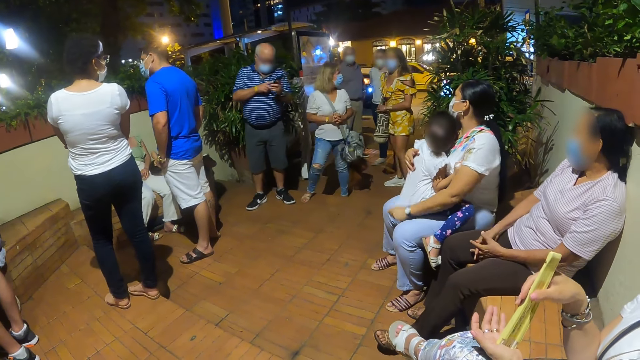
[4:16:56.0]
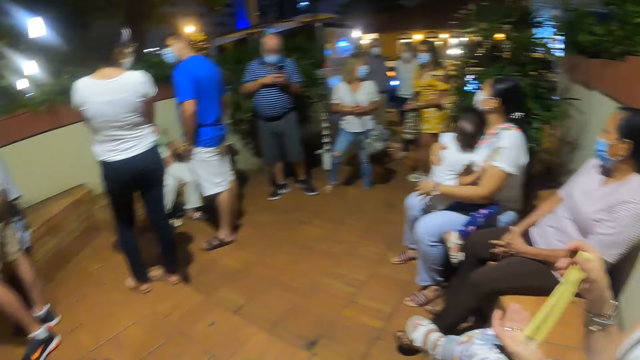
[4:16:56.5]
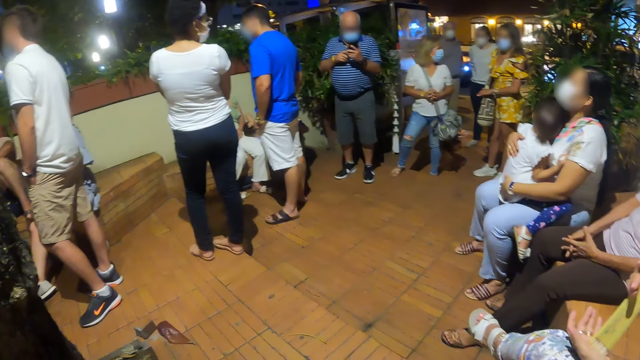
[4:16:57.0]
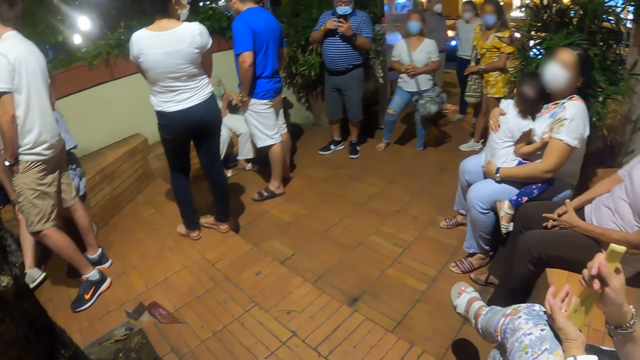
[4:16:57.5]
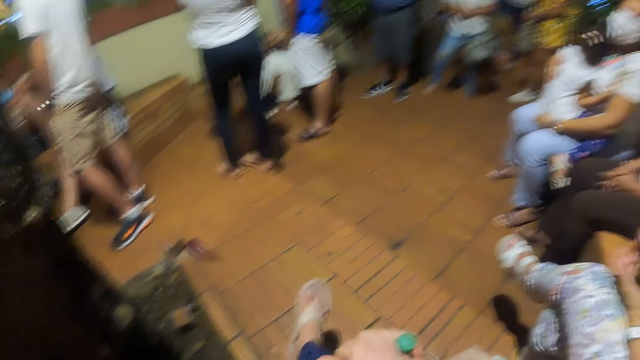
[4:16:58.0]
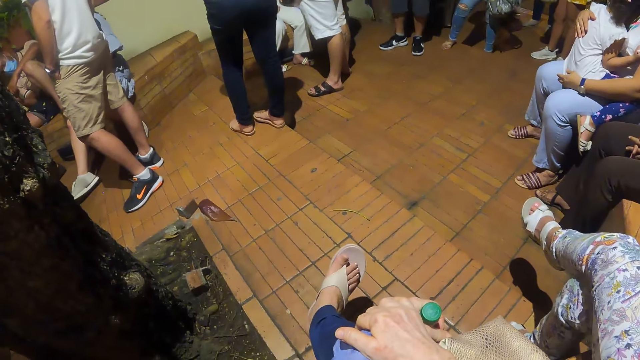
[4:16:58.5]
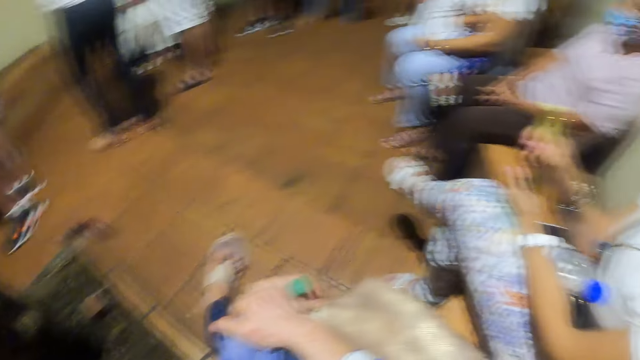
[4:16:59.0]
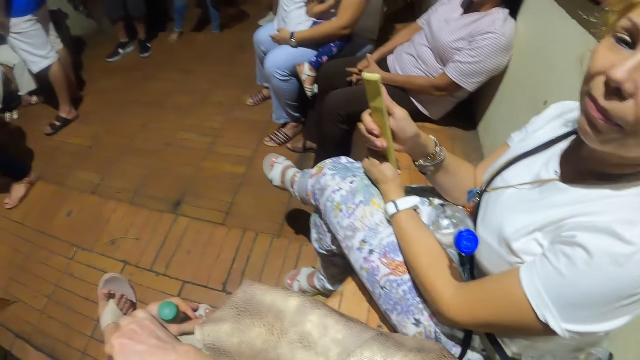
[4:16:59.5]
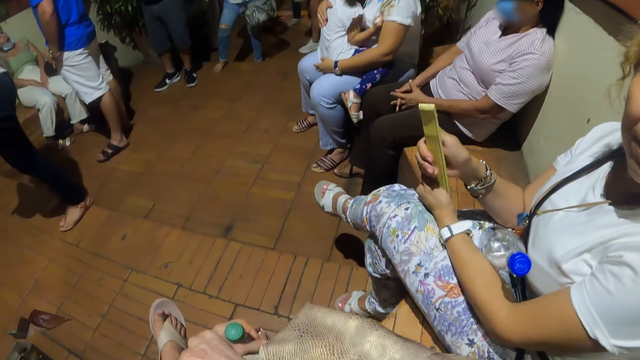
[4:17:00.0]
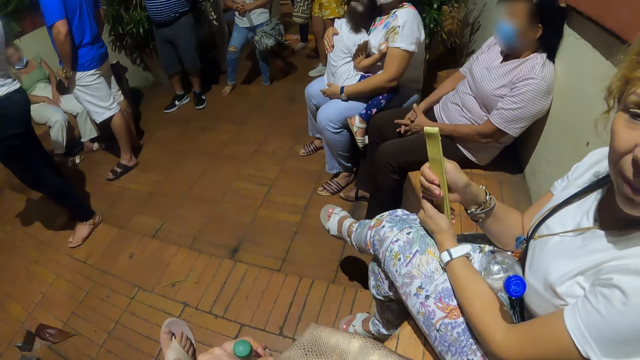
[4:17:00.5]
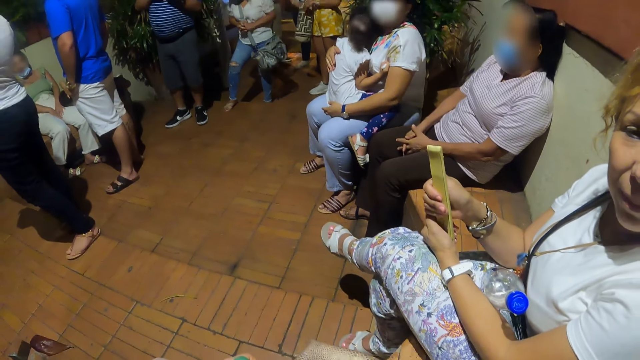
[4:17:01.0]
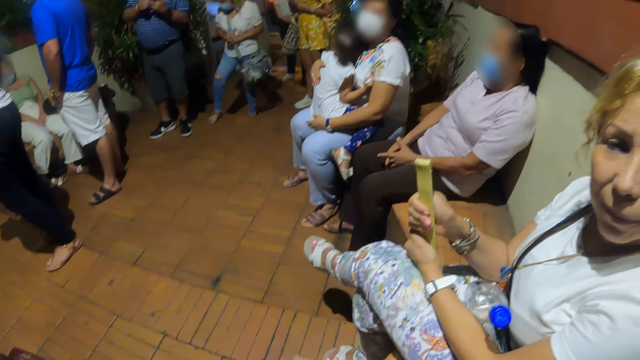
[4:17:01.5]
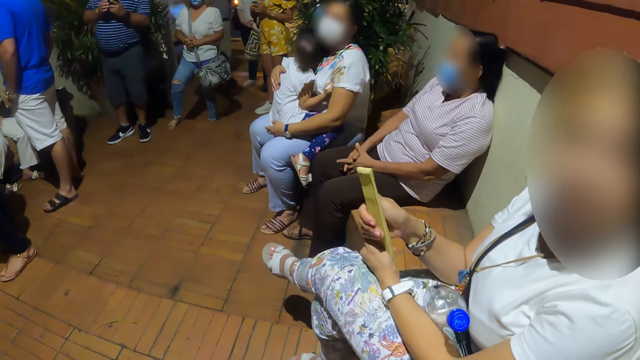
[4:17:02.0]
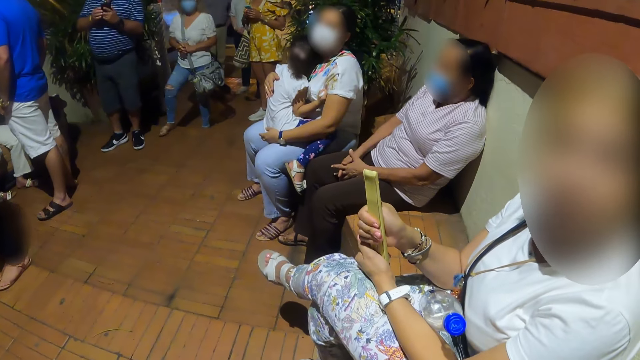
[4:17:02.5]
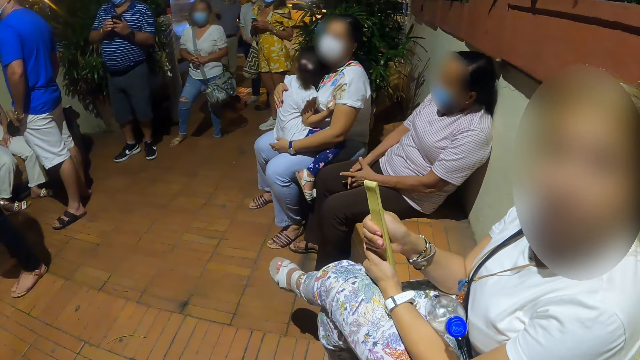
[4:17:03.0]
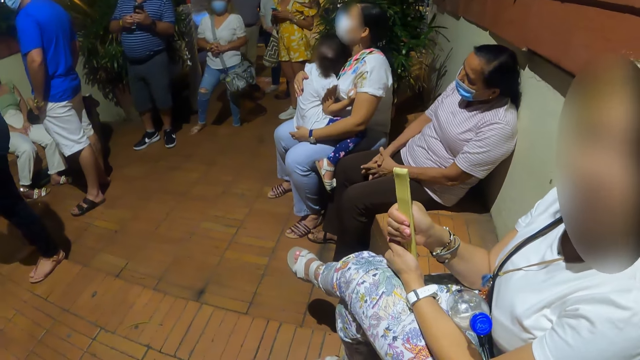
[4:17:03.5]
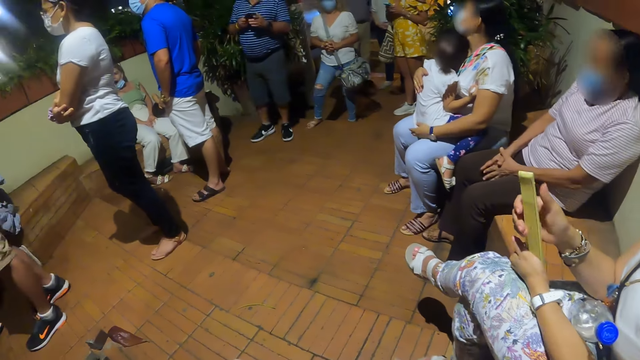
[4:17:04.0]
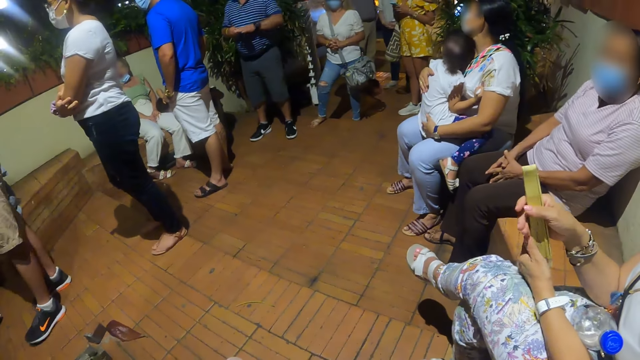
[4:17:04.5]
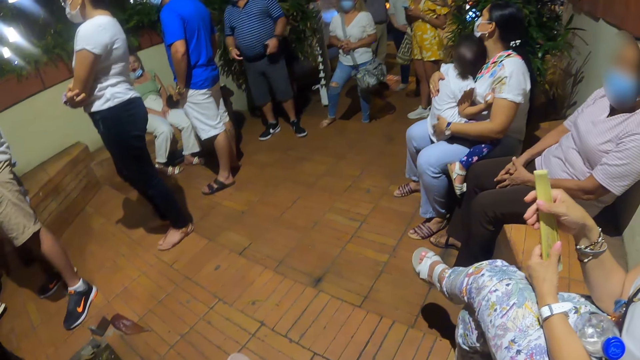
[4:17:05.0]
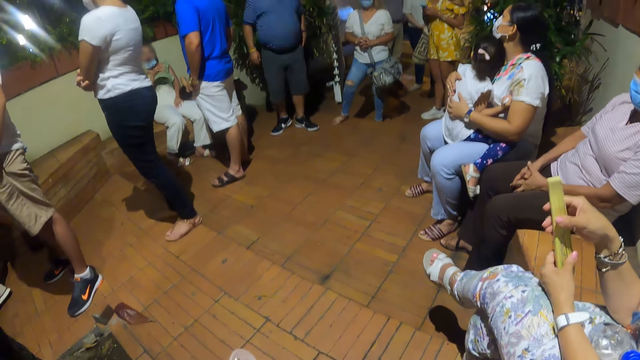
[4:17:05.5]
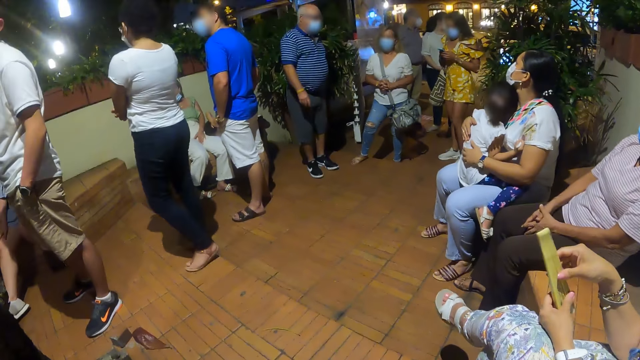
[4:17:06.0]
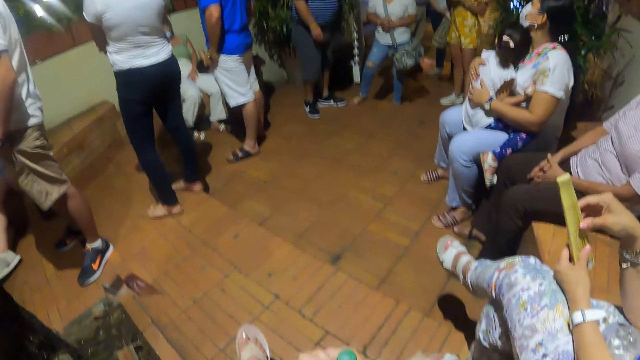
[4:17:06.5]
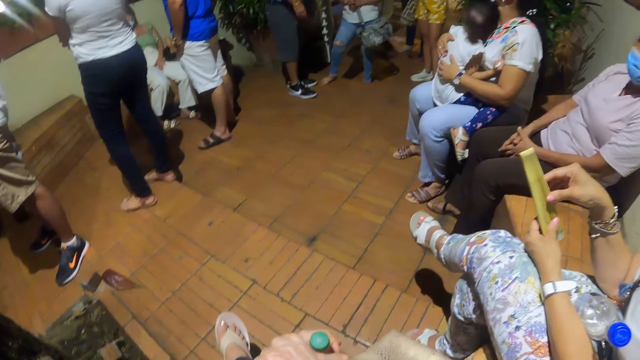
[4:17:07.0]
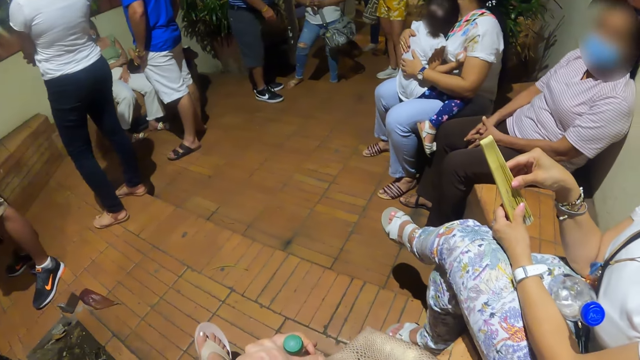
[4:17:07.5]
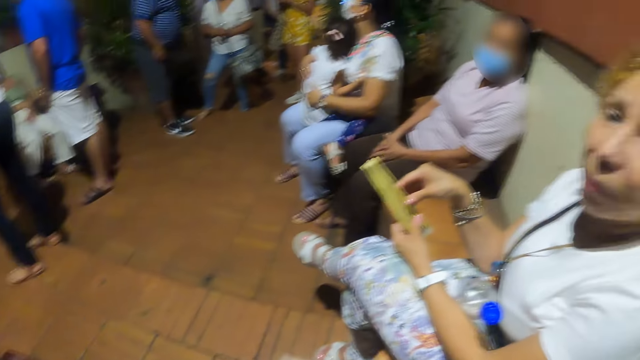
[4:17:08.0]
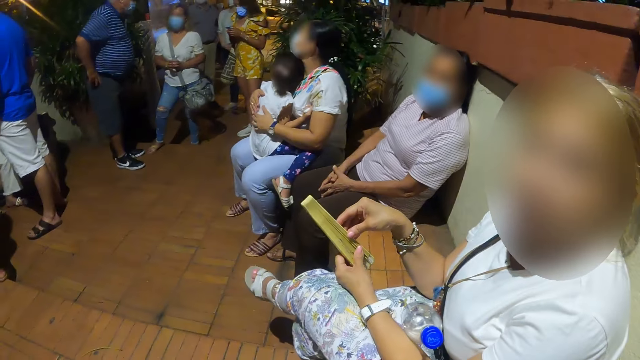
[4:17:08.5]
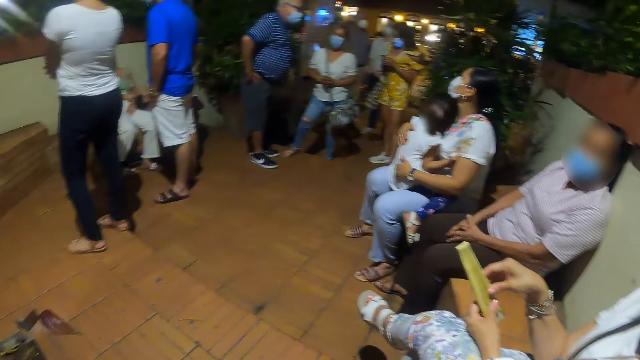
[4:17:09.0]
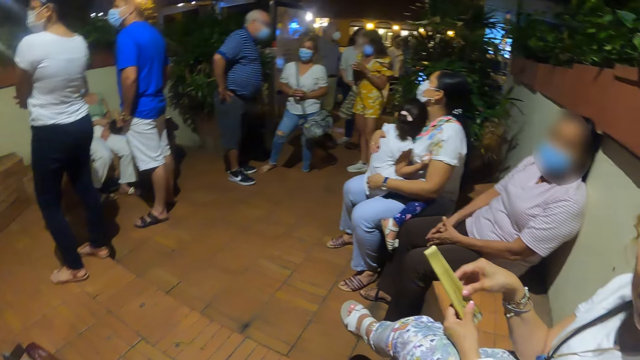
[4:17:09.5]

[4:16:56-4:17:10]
The camera wearer talks to a man. They look around the room.

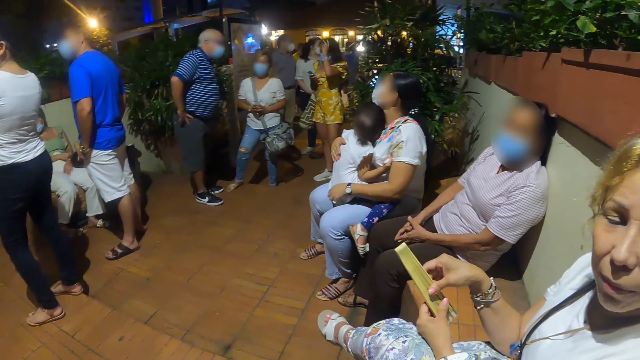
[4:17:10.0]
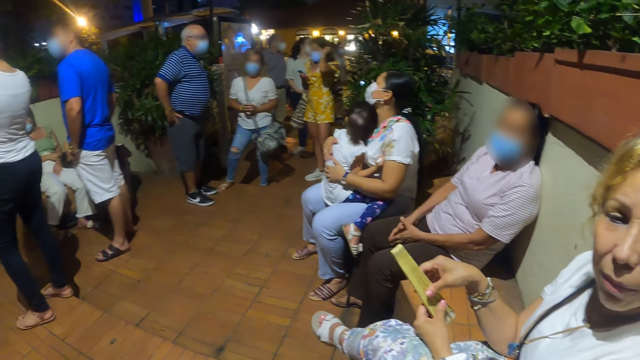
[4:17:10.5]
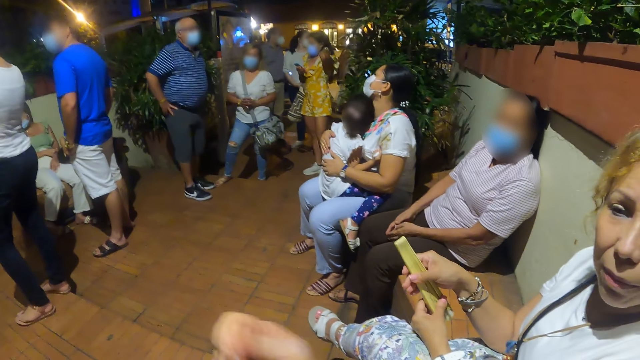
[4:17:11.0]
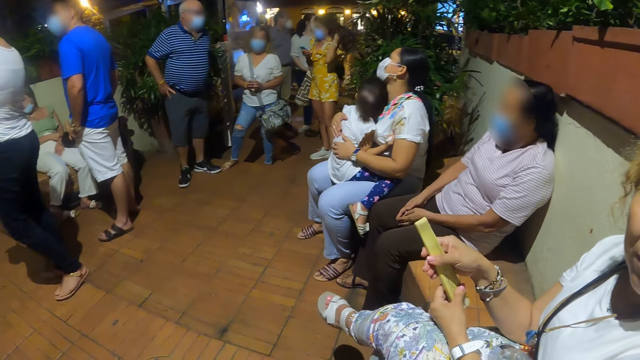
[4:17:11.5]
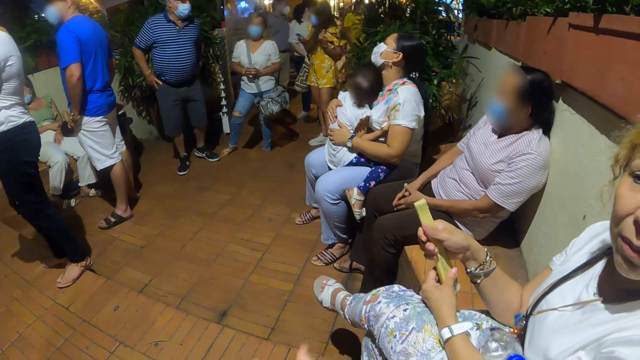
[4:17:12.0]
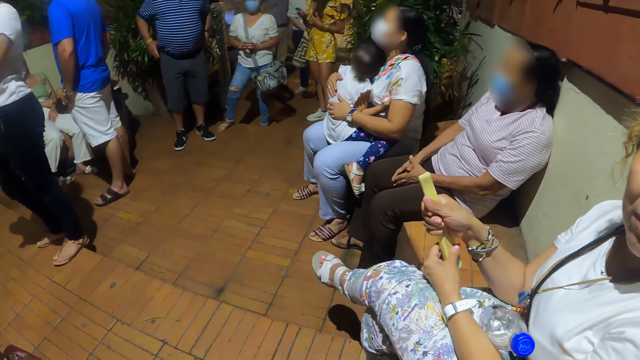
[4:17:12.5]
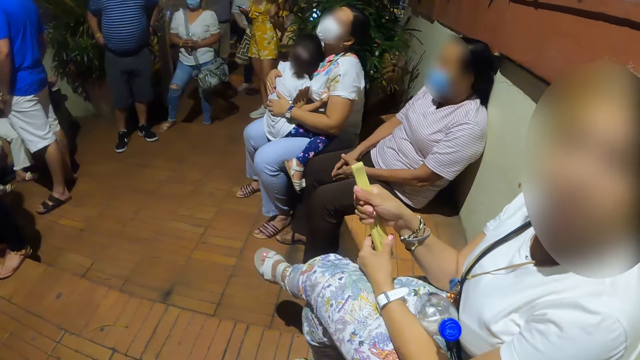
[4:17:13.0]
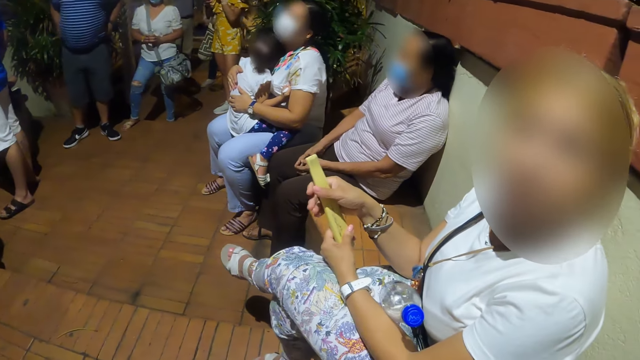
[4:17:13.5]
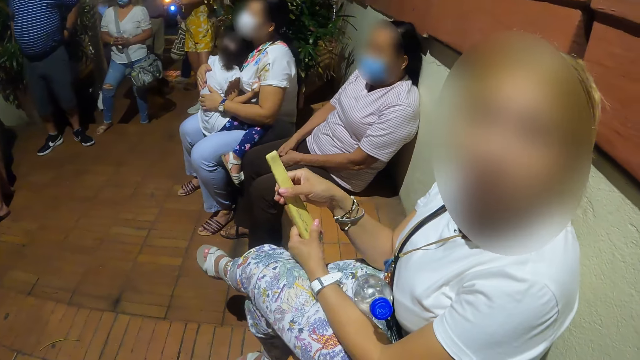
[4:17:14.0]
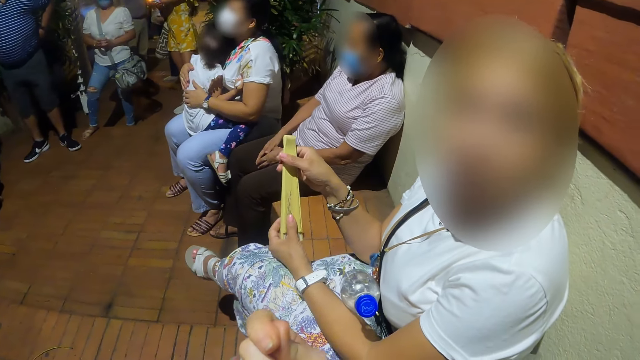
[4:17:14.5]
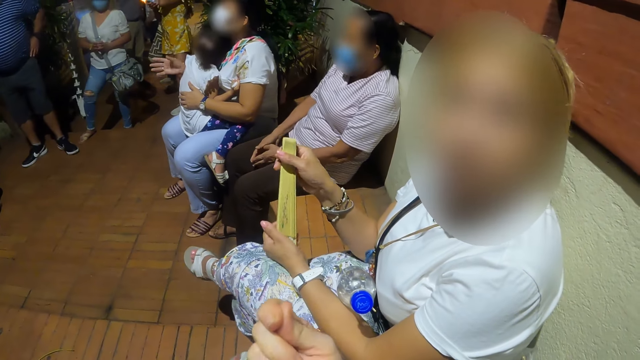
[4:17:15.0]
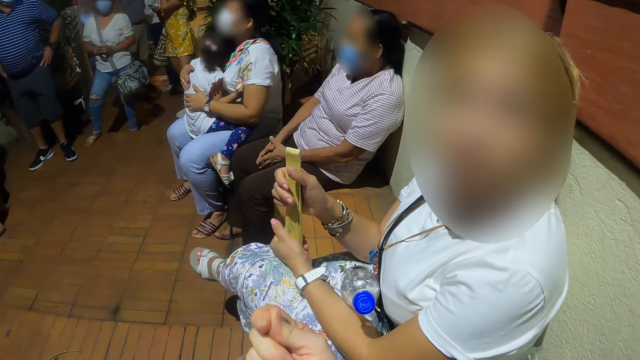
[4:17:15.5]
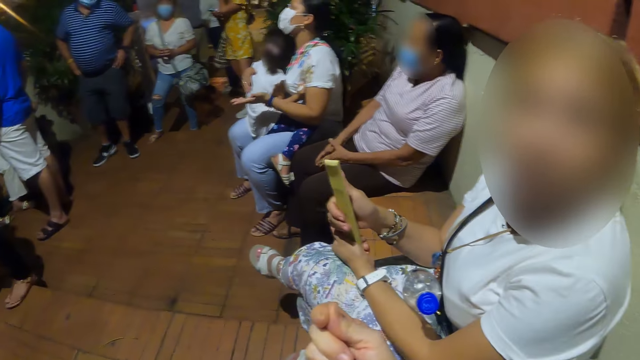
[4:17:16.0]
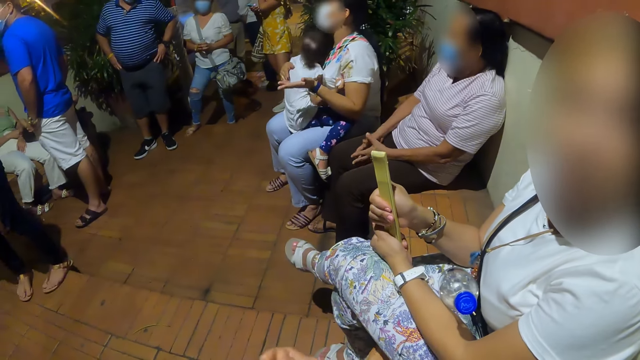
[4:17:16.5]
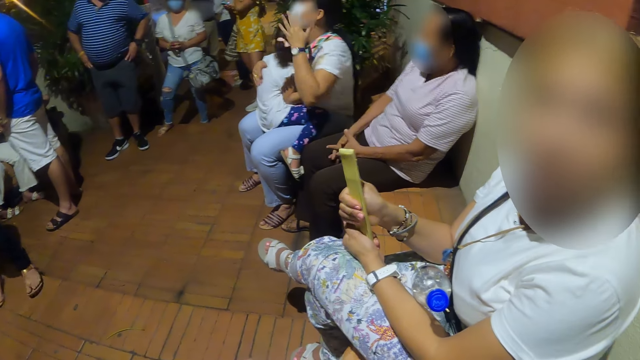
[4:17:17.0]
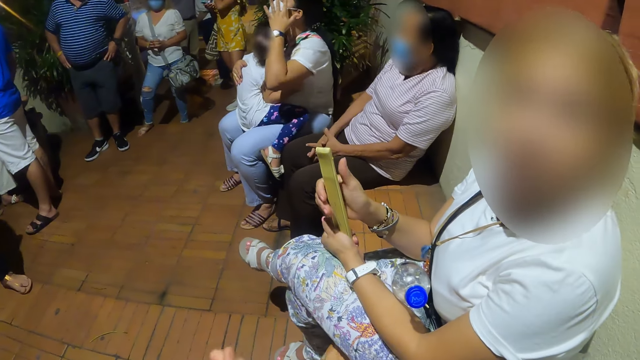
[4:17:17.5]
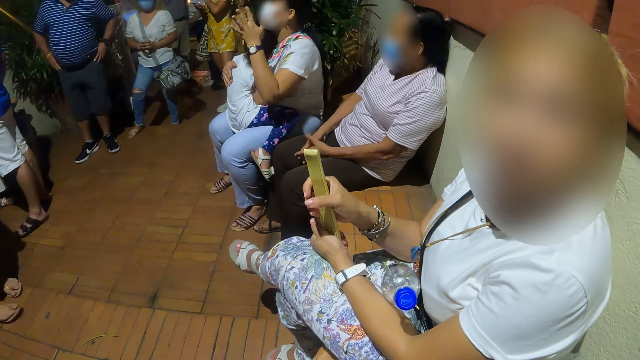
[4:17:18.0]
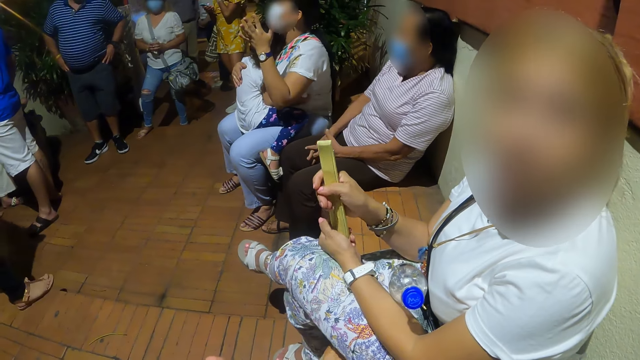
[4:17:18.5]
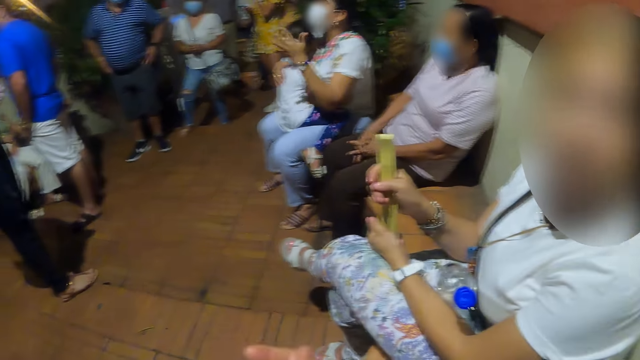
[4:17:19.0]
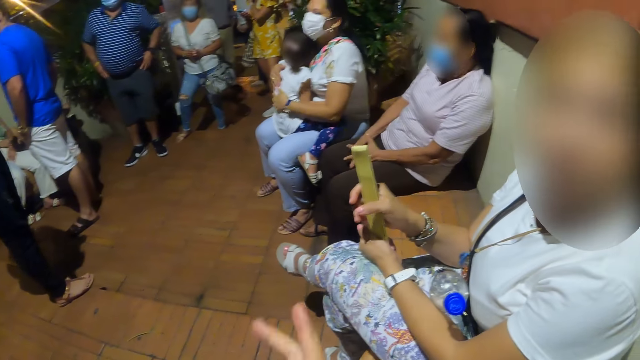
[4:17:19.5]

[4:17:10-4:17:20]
The camera wearer talks to a man.
